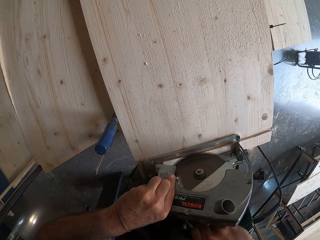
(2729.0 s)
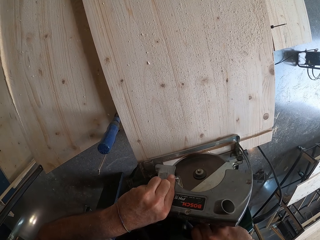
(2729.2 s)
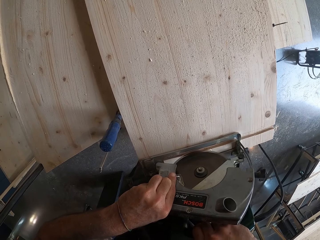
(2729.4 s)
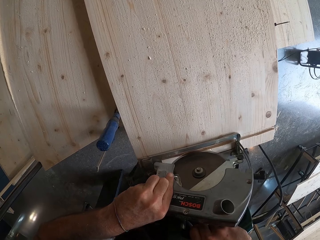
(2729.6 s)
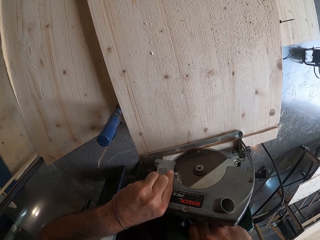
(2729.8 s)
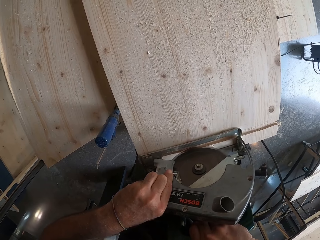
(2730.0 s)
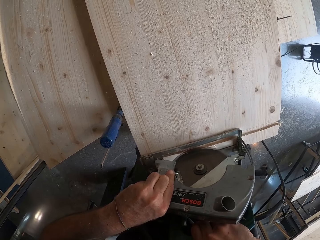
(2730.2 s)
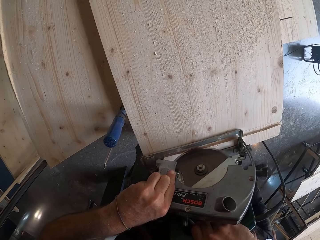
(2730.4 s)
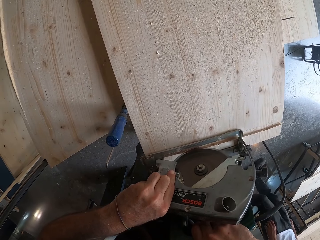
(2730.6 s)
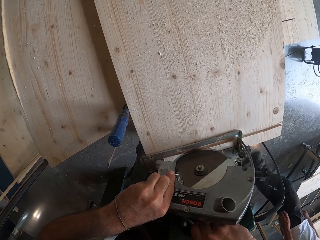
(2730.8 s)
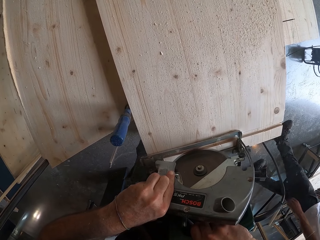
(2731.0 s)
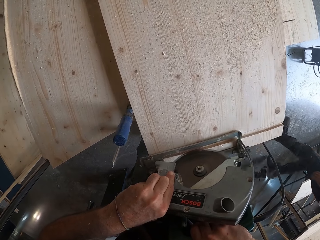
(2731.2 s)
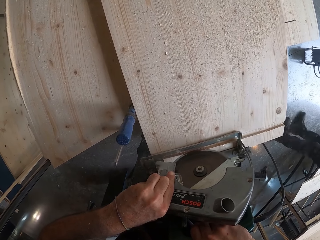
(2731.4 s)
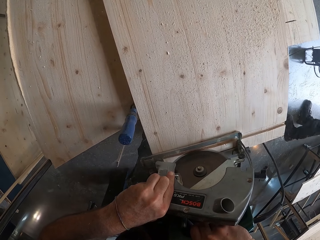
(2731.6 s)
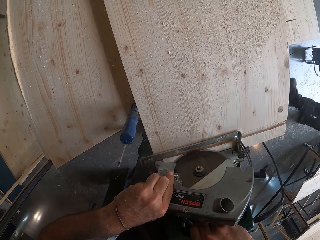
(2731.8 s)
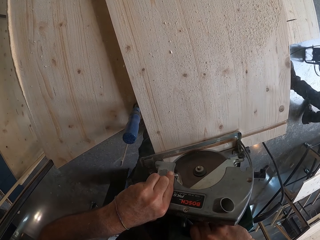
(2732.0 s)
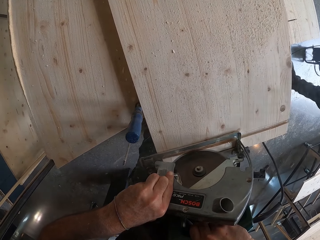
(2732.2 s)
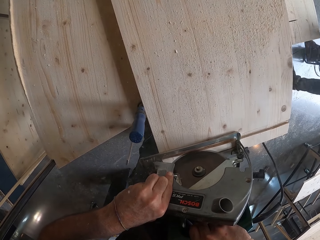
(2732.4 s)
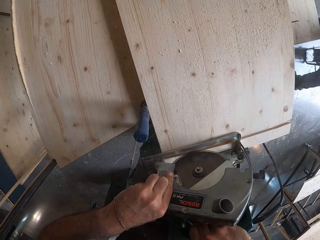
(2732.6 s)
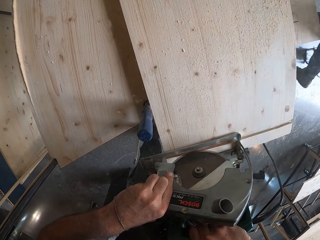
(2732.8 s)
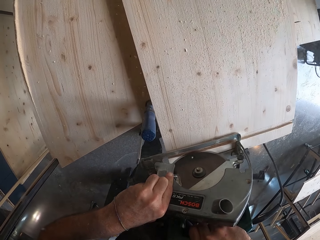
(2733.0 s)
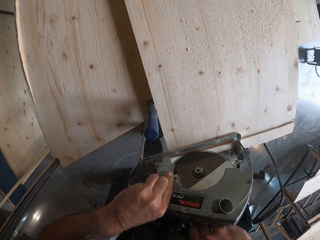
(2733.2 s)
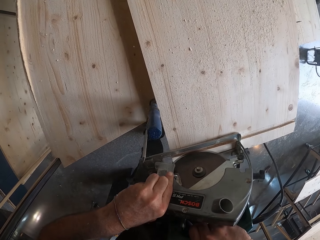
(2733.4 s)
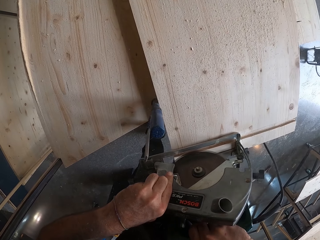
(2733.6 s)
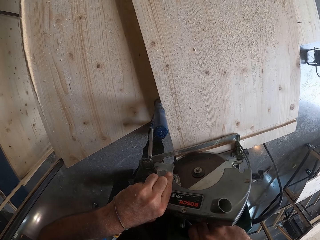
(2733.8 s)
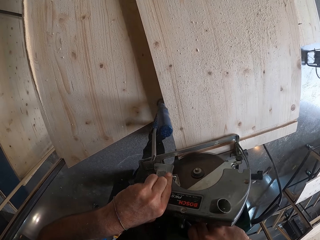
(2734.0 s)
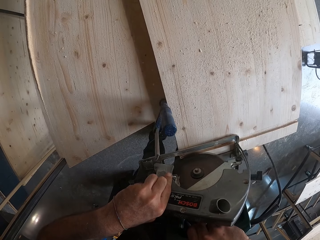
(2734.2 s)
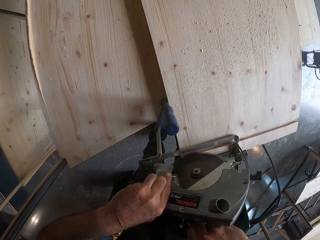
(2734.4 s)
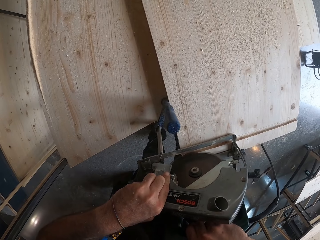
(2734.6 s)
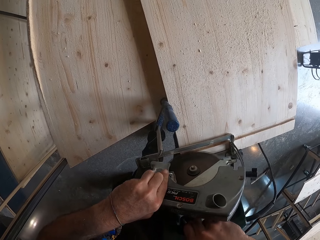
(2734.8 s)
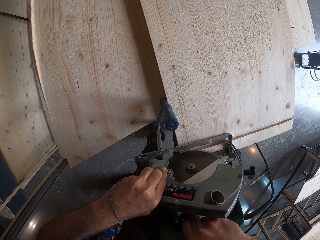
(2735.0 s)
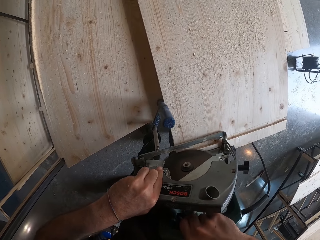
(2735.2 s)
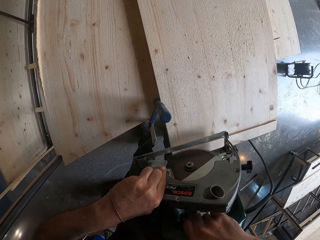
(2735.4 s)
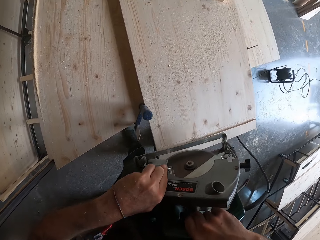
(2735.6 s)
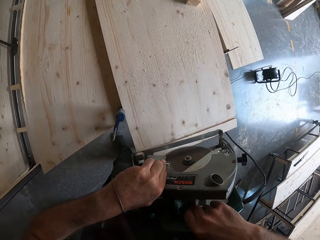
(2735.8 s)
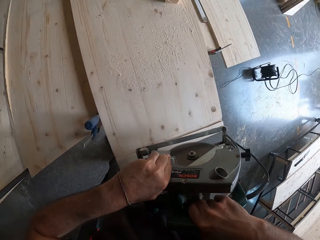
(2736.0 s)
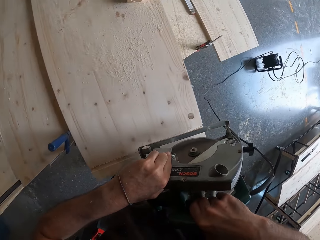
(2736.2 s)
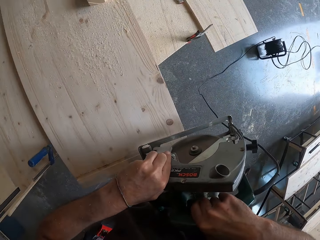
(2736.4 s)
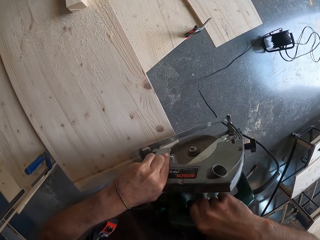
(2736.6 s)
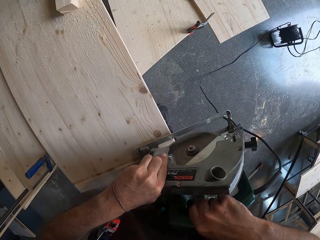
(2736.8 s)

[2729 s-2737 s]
The man walks towards the table.

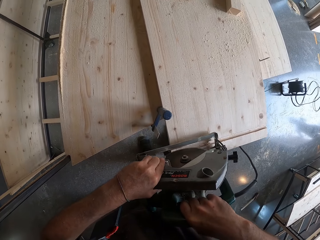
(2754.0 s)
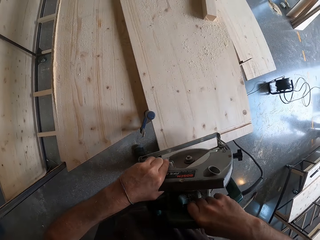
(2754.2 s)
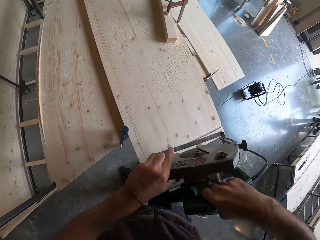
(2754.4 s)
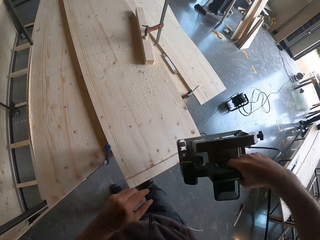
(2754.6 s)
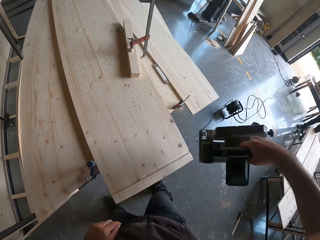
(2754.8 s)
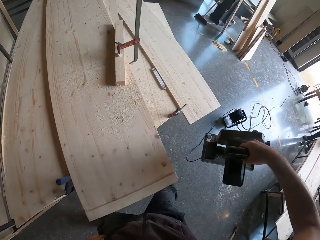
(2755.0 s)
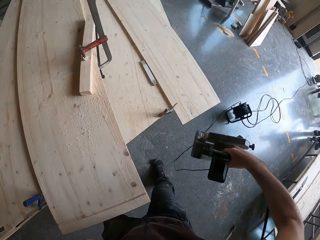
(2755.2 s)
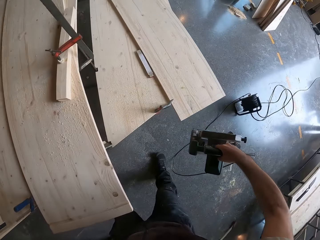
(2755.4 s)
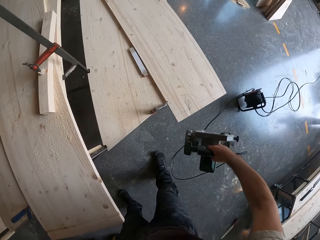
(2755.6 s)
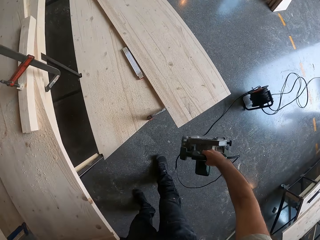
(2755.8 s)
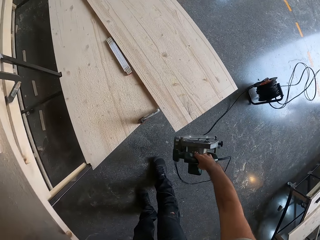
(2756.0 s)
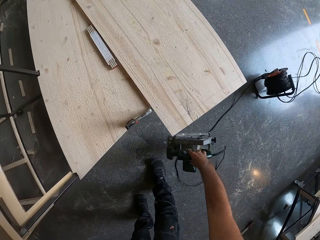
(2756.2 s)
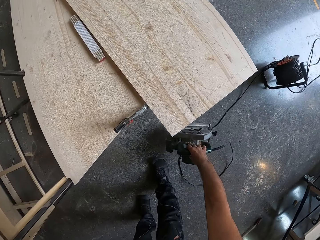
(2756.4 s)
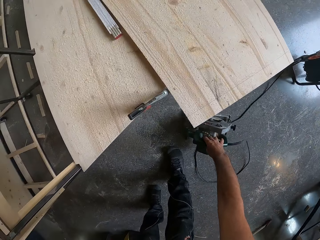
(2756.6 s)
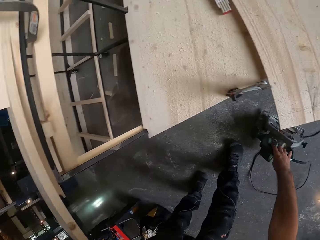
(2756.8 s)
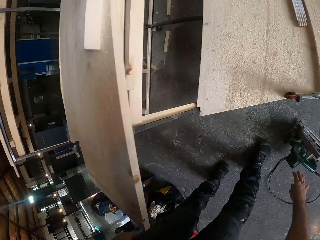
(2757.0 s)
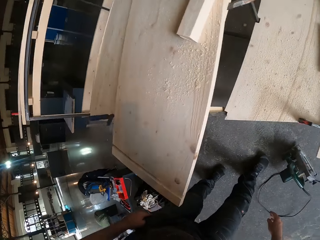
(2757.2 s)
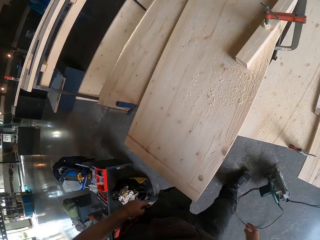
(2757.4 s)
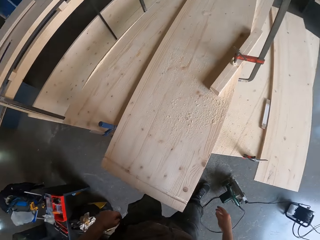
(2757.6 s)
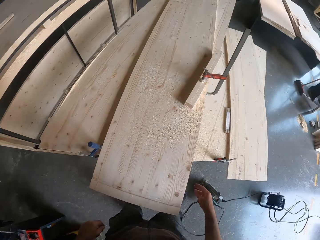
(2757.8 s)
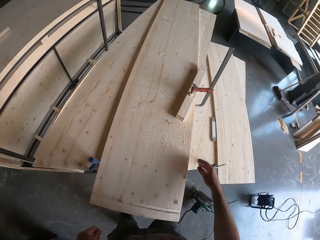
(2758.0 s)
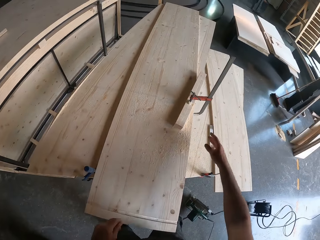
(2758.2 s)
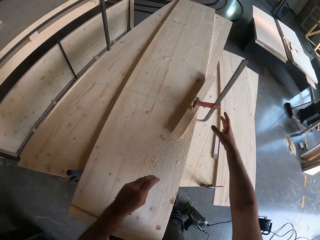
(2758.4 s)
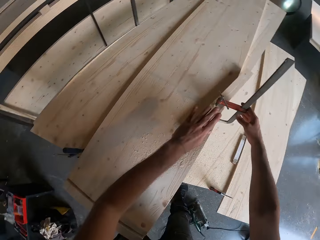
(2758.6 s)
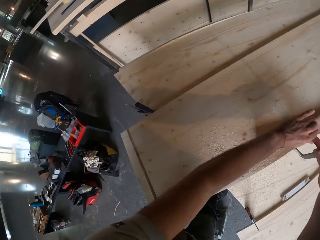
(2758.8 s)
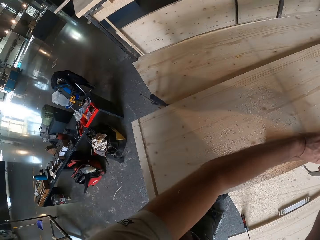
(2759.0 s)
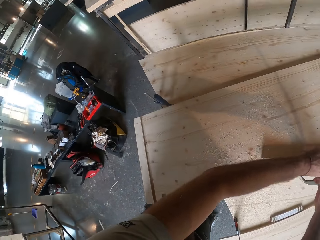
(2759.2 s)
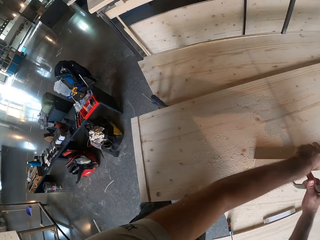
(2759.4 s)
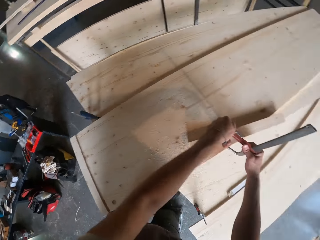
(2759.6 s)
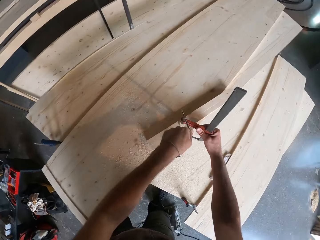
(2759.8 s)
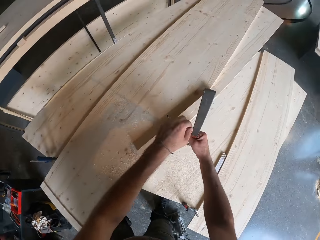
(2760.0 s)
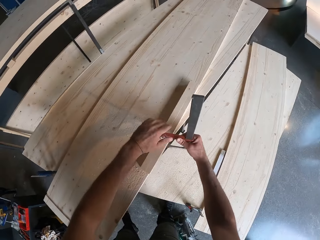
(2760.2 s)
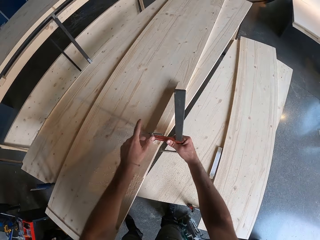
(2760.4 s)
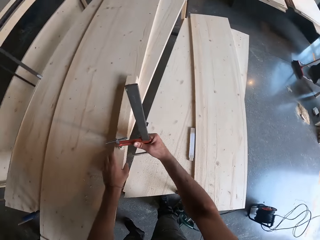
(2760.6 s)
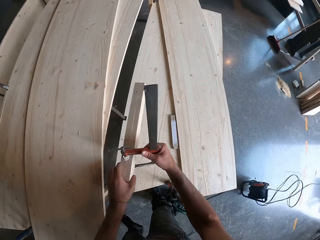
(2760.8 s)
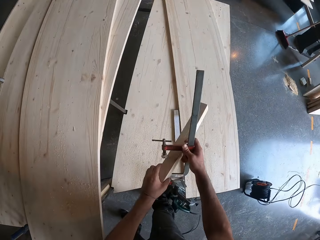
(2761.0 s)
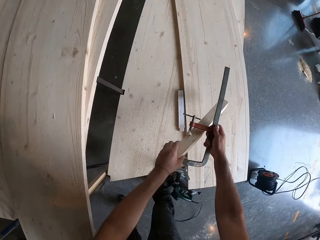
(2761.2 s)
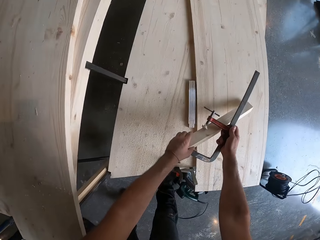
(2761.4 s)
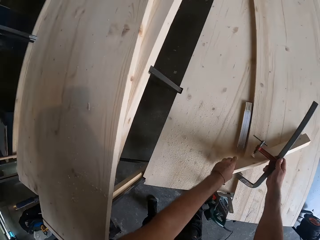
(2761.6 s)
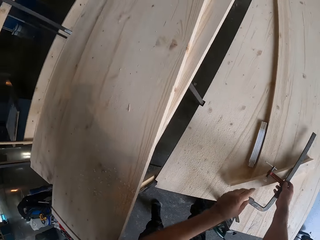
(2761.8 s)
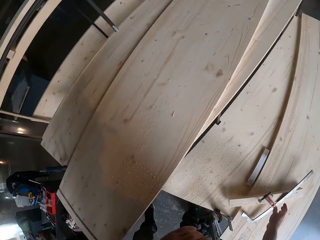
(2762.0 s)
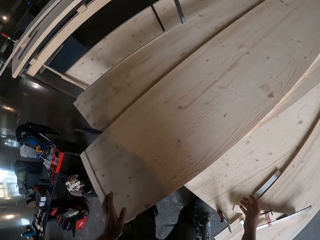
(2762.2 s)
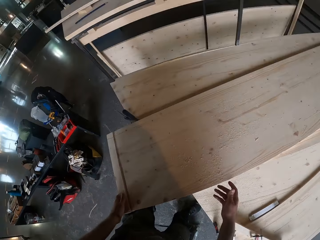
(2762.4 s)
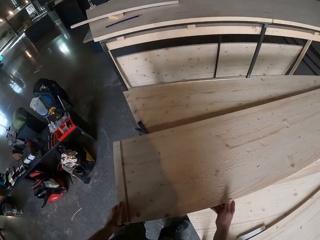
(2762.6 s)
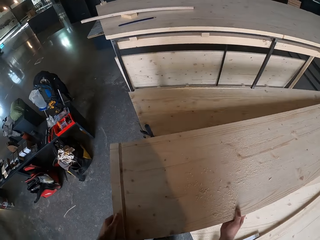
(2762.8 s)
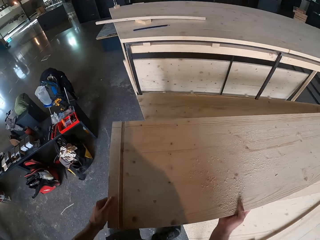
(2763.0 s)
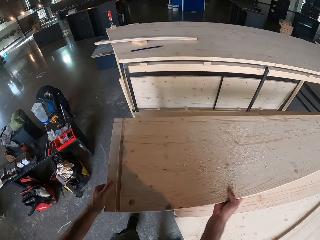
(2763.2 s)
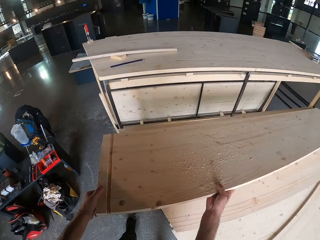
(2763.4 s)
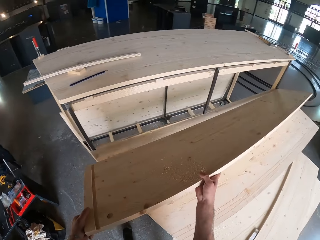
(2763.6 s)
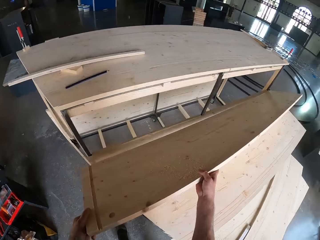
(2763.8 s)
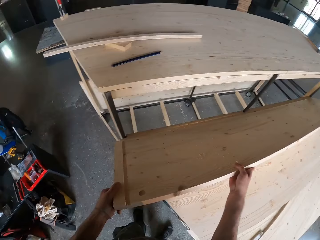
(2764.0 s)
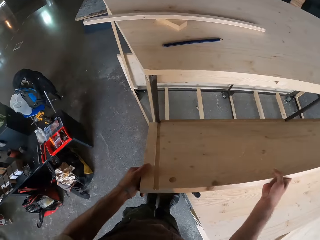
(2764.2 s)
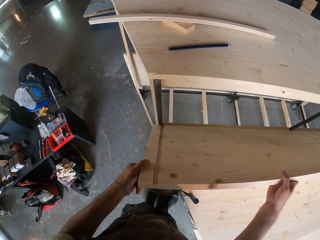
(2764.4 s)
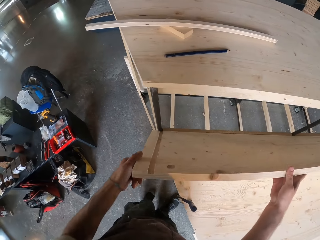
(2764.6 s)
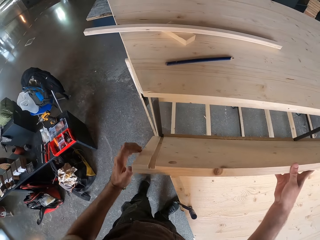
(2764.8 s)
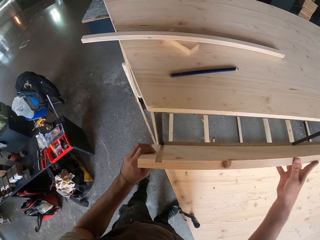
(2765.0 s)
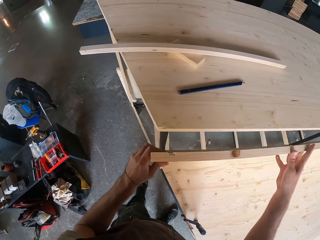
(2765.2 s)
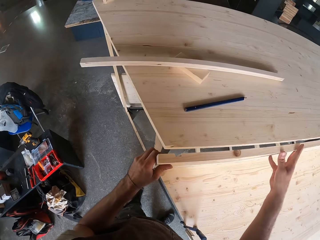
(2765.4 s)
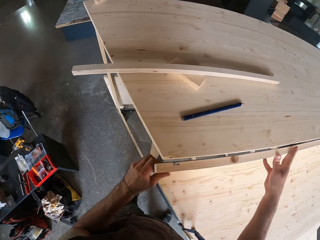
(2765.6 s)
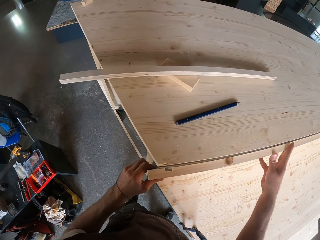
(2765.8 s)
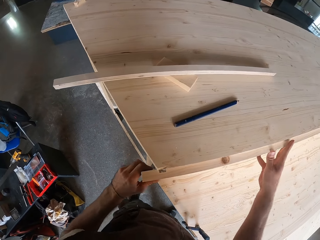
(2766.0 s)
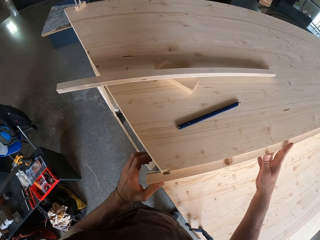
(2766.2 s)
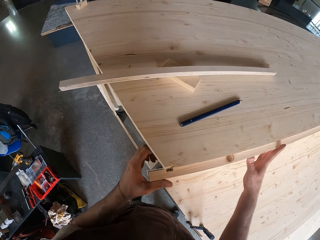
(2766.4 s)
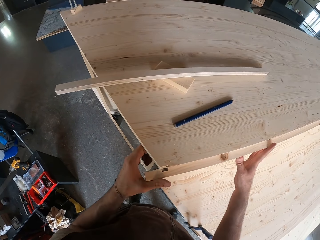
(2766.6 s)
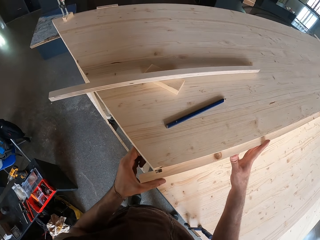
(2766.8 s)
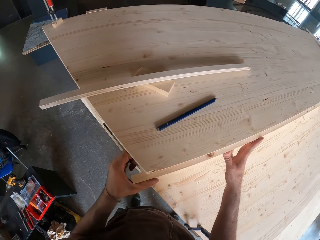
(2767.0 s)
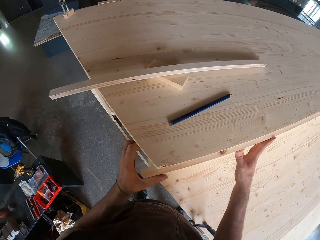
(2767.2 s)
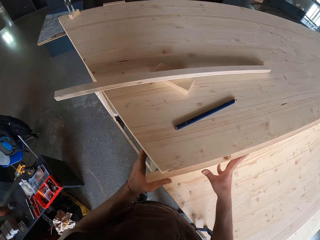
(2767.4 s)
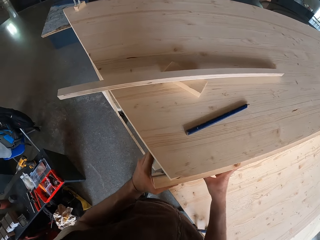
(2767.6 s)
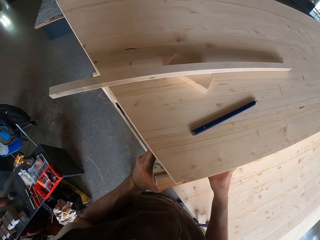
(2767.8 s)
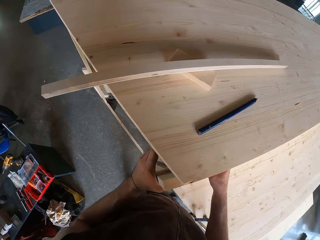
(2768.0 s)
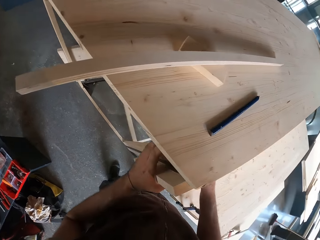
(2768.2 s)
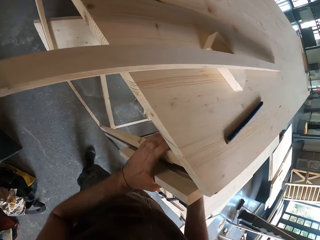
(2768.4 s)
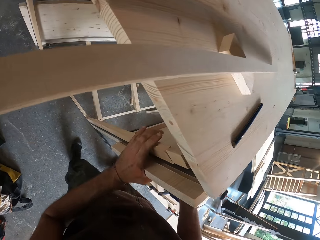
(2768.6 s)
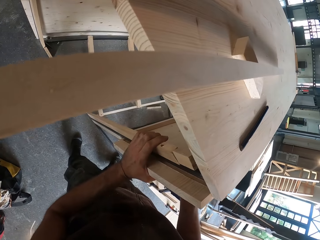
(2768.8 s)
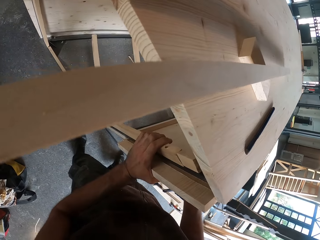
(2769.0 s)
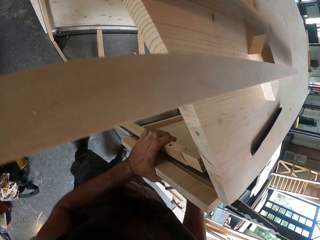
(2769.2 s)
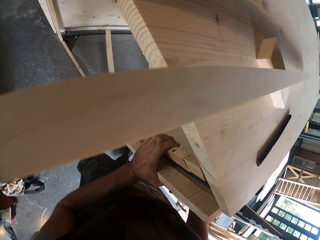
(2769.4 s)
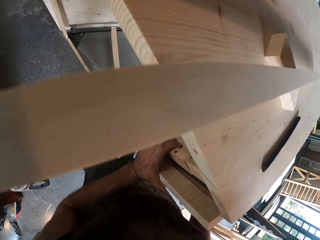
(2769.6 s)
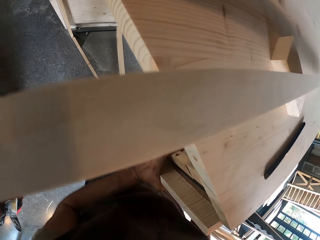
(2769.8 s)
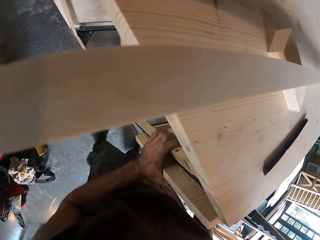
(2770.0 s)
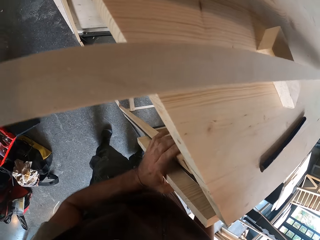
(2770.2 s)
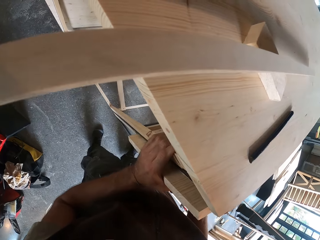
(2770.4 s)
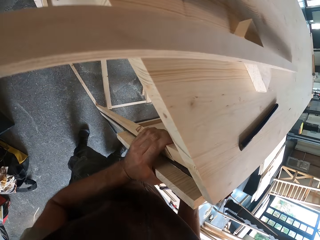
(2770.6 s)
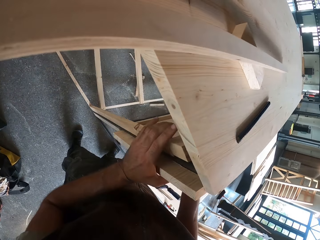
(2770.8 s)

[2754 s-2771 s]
The camera wearer drops the wood cutter on the ground with his right hand. He looks around. He adjusts a try square. He loosens the wood holder with his left hand. He drops a wood and drops the try square. He drops the wood holder on the table. He lifts the wood with both hands. He levels the wood. He covers the side of the table with the wood.
